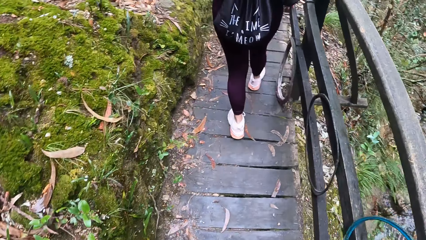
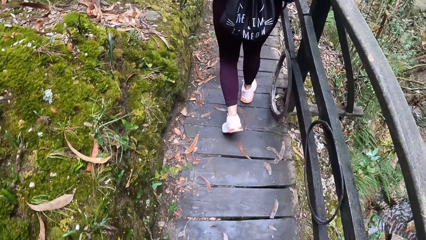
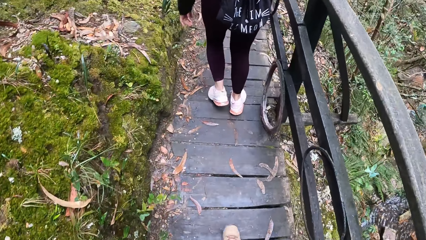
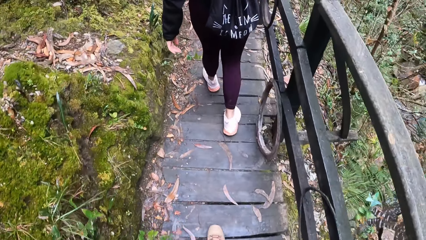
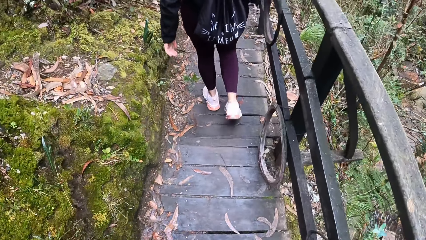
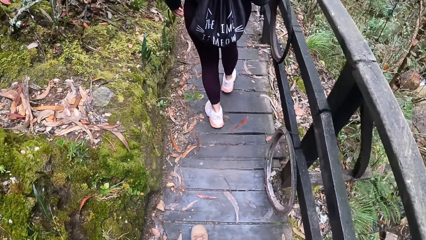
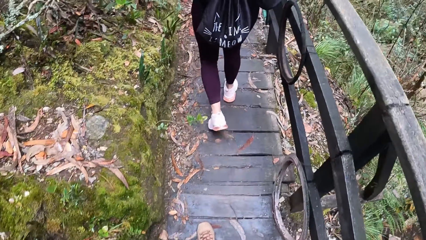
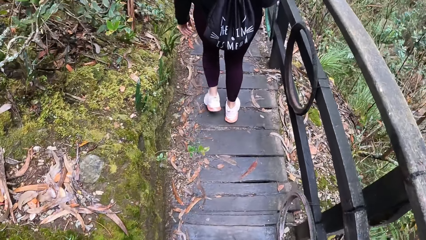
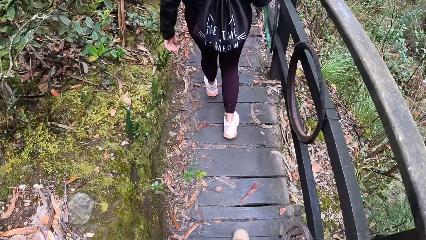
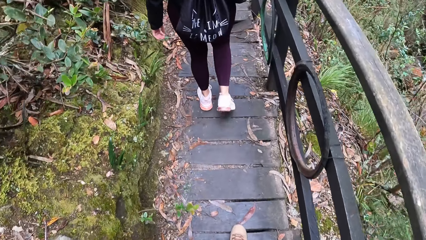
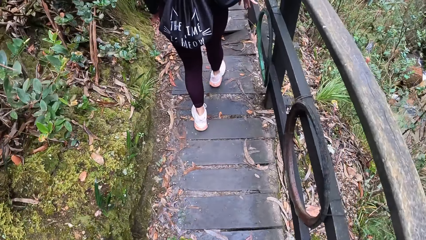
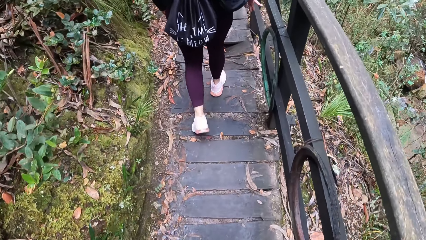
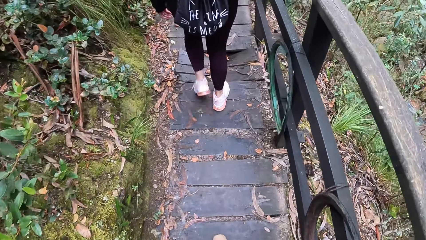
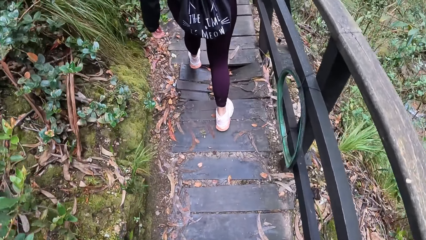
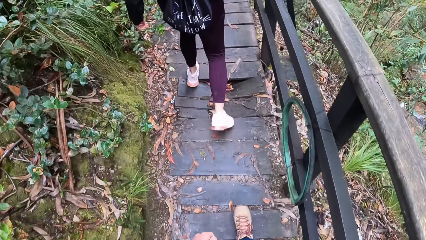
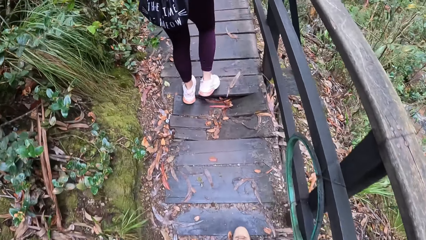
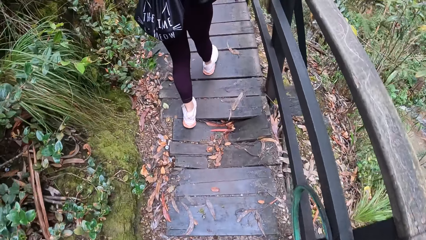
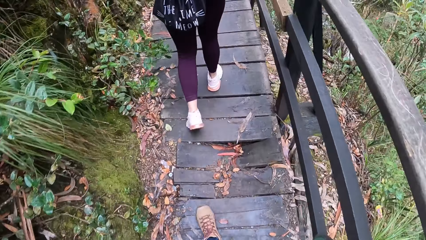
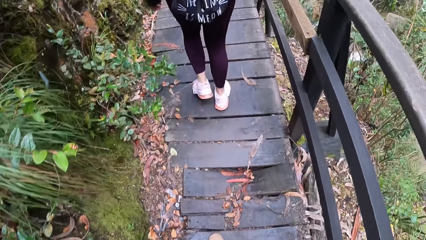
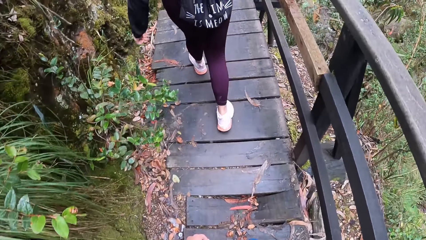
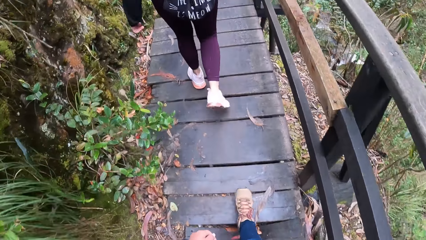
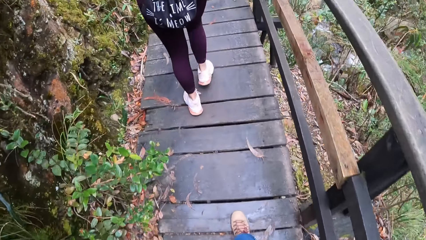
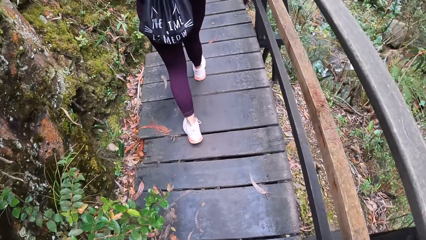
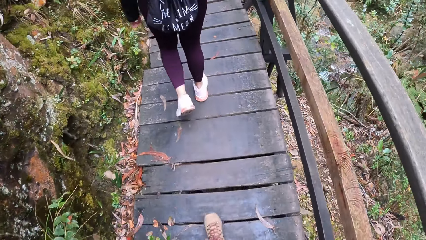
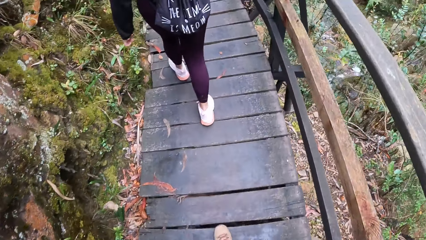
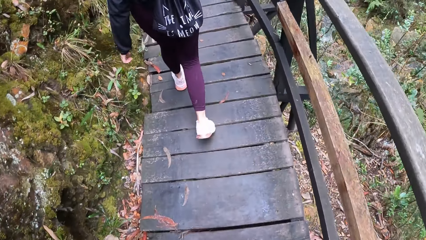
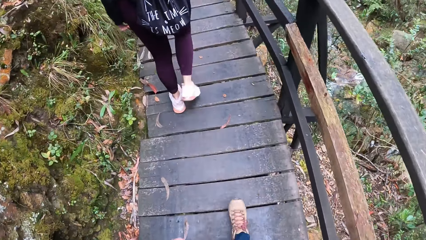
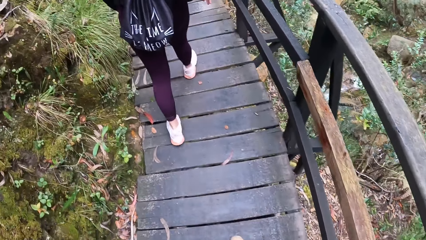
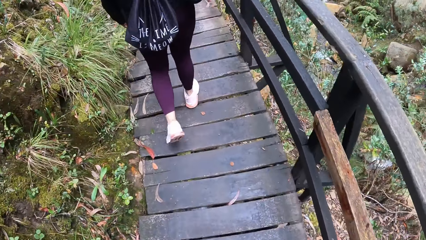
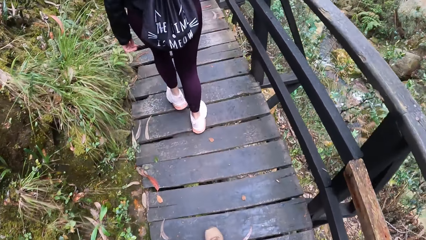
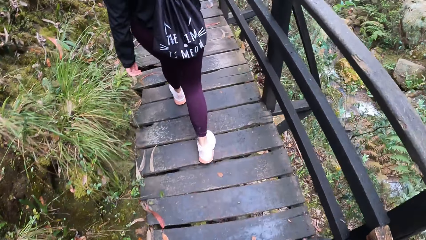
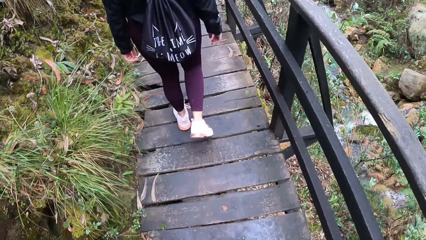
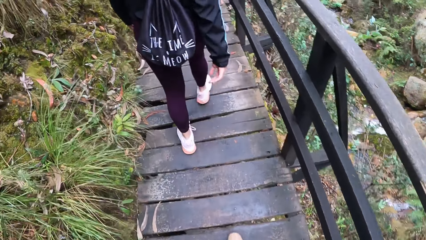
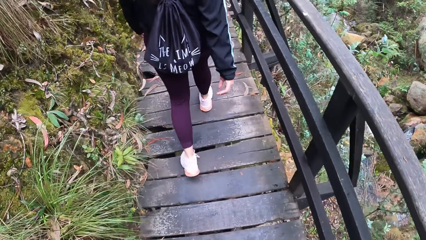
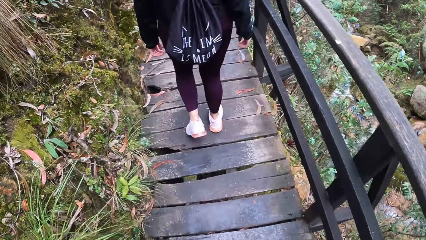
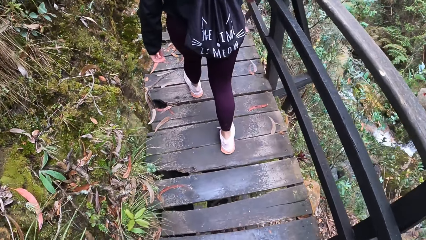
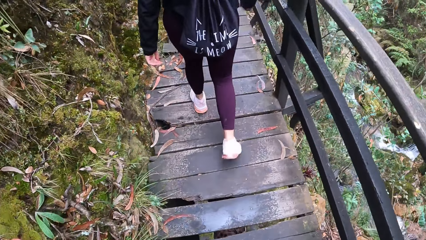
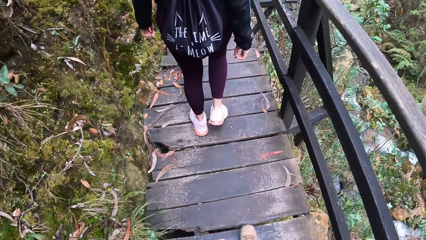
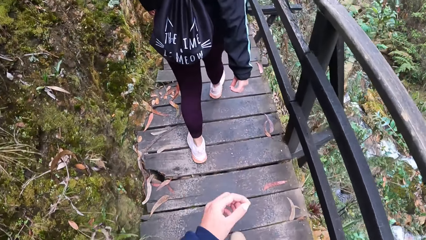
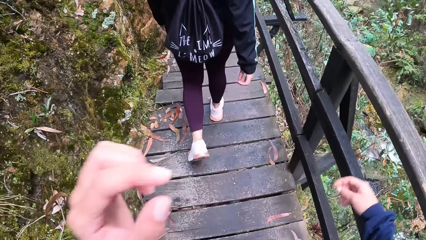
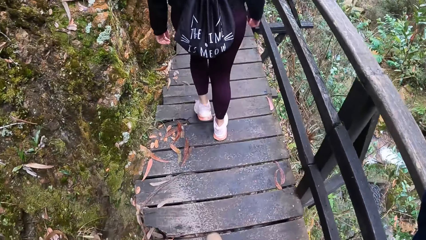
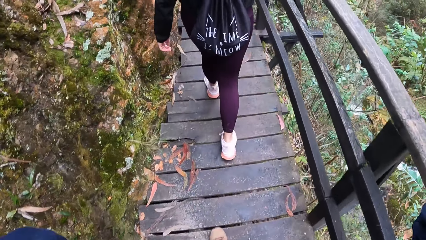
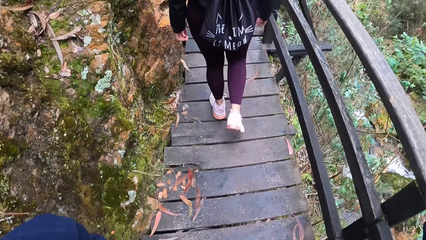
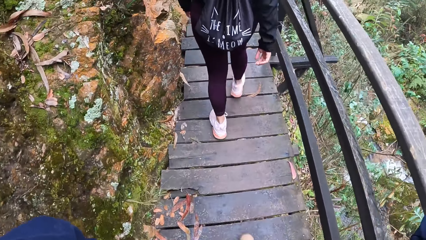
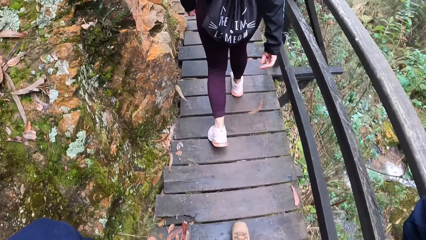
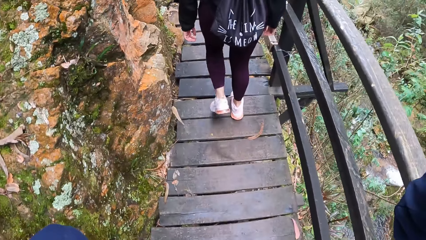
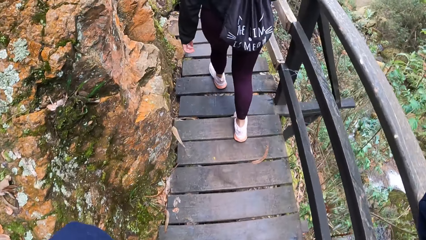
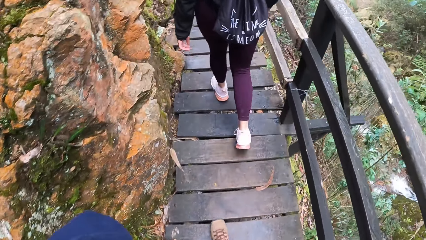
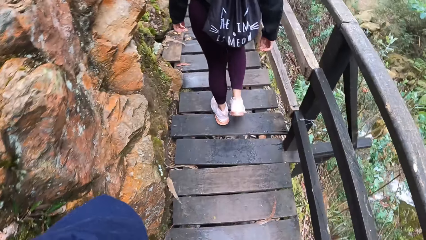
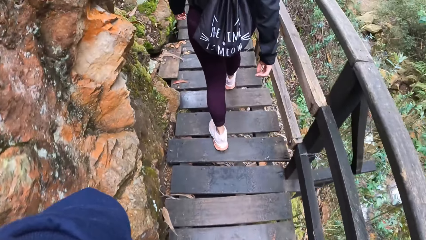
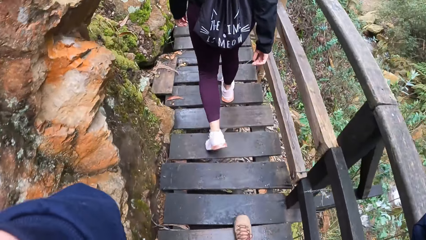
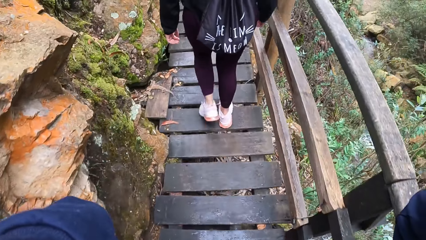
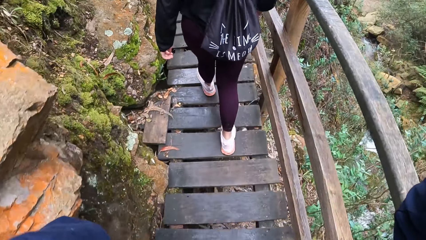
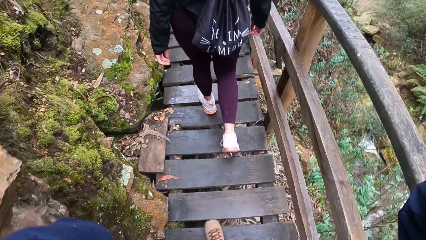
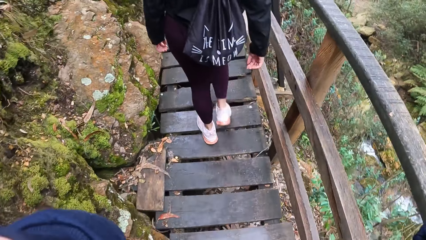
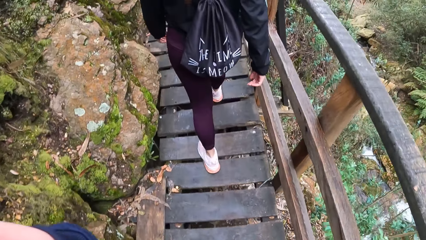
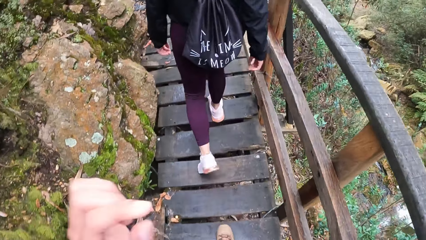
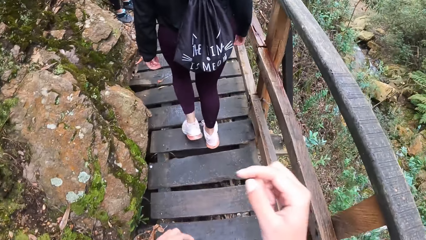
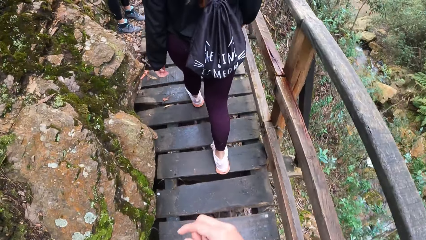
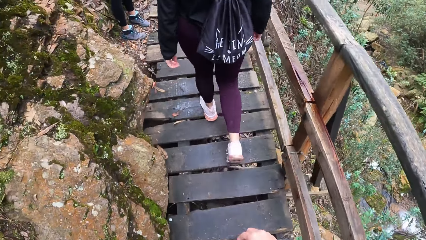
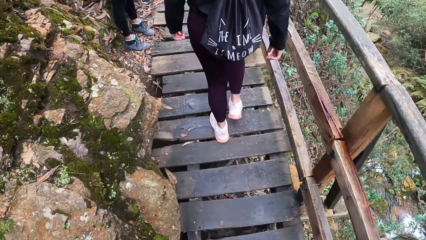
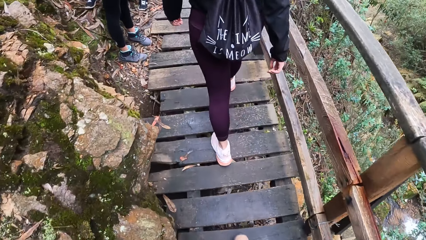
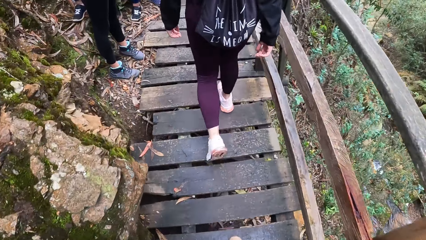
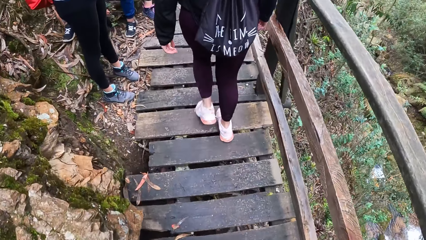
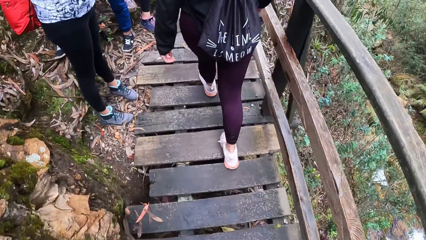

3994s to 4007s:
The camera wearer touches her head with her hands.

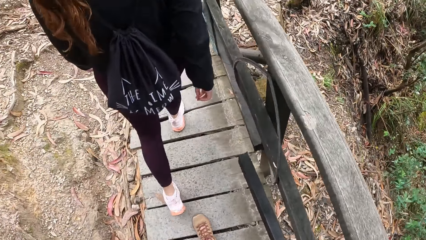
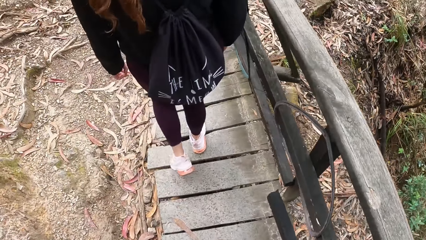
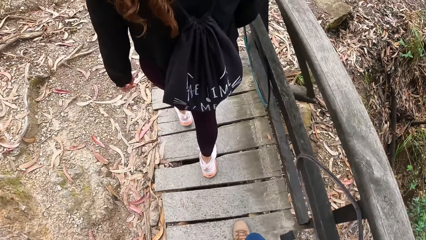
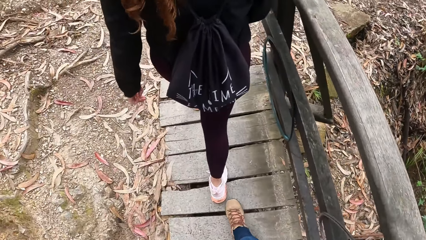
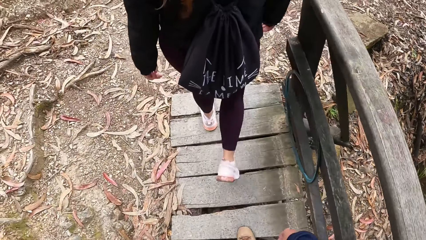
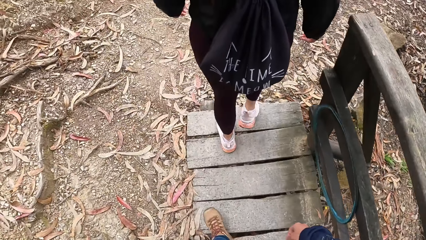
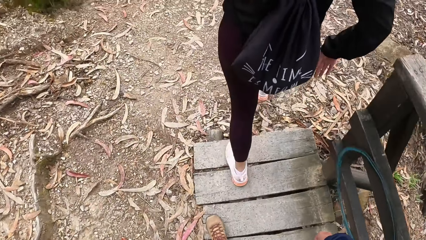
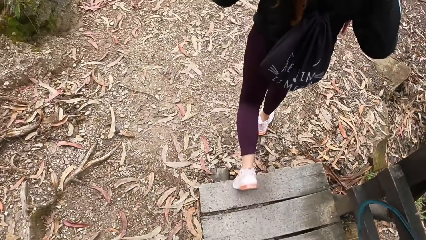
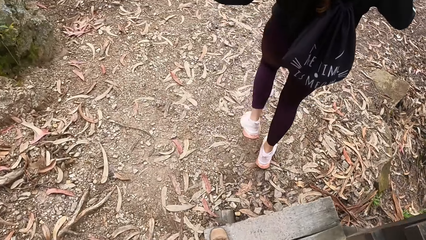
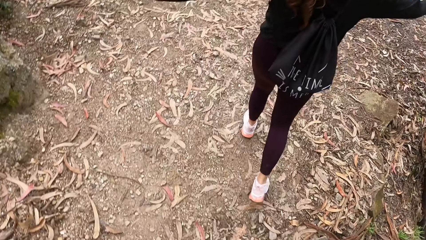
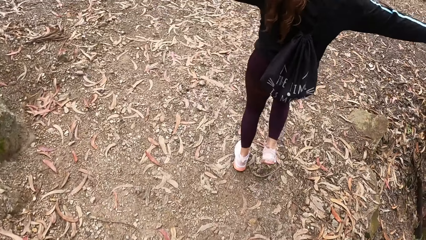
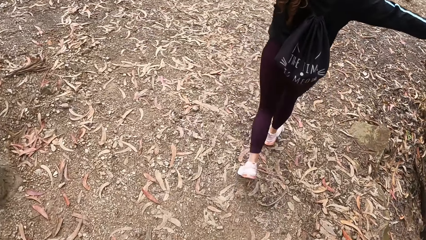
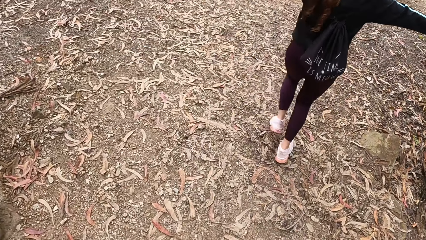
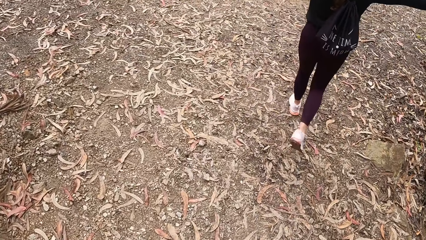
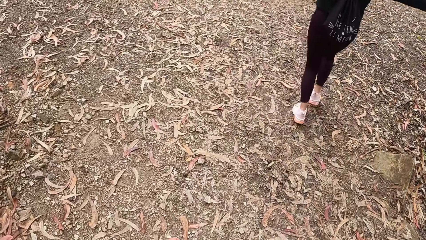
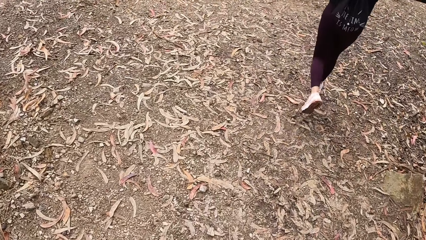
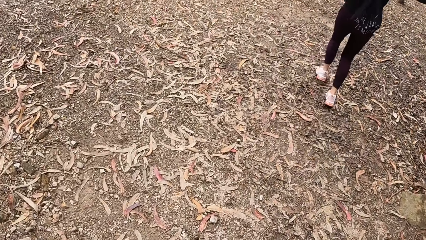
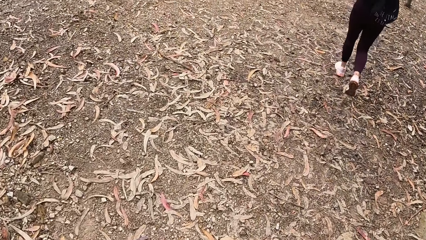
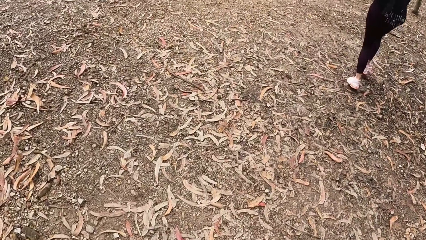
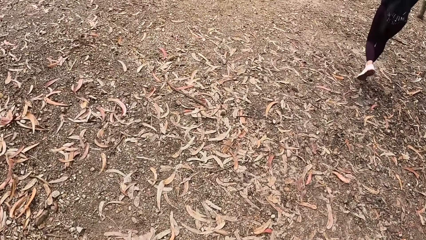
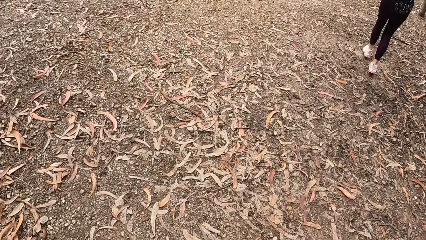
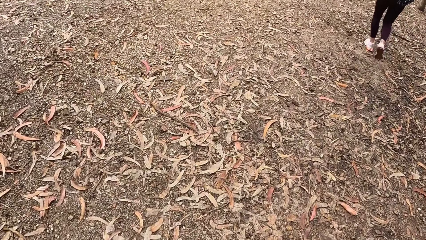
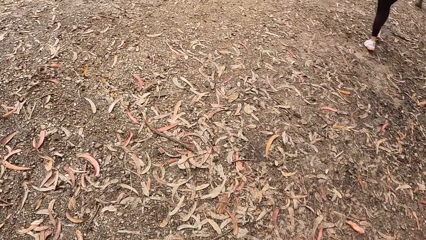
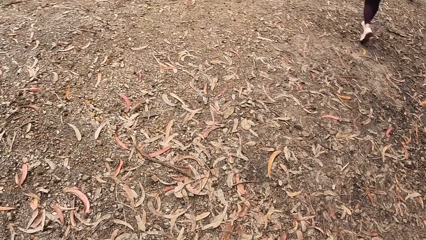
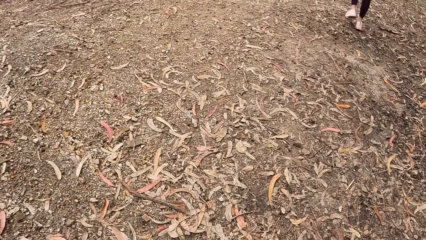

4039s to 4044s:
A man runs. The camera wearer walks through the path in the forest with a man, a woman and another woman. They follow a lady.
